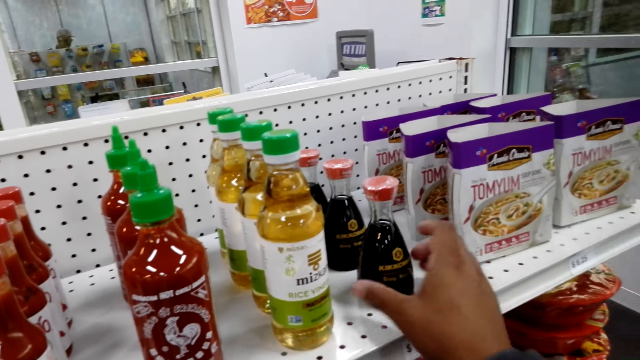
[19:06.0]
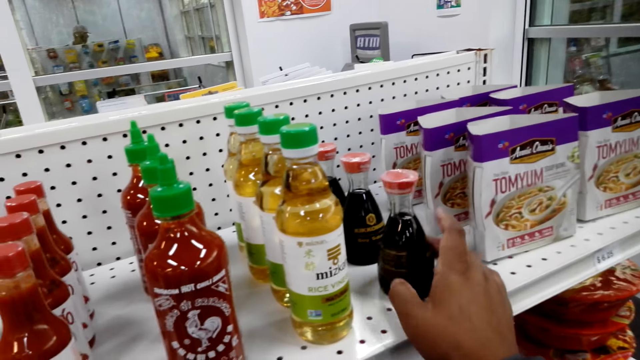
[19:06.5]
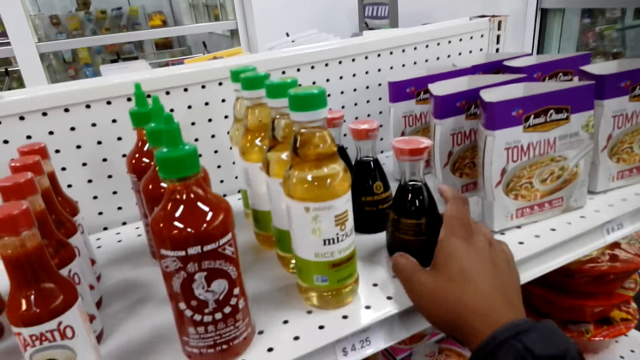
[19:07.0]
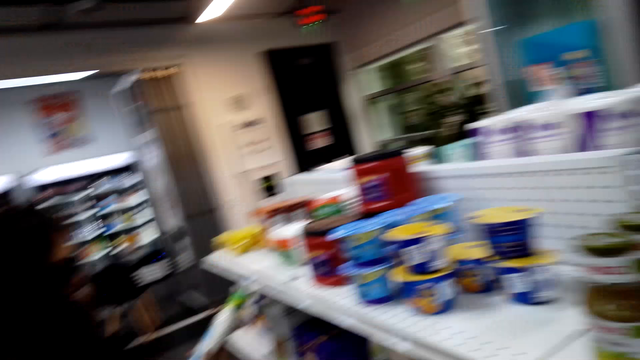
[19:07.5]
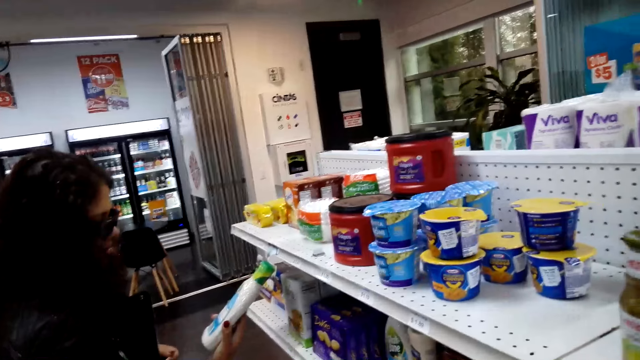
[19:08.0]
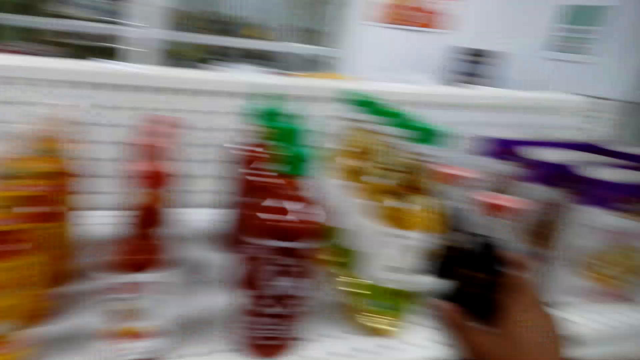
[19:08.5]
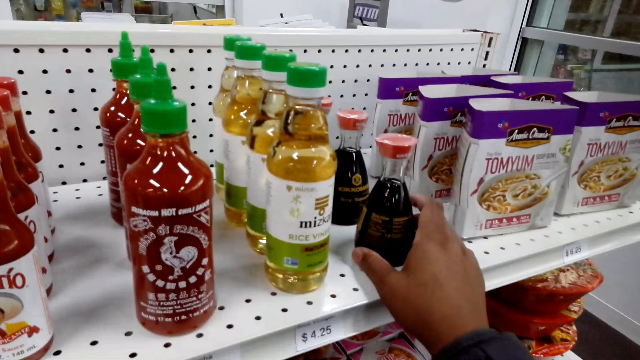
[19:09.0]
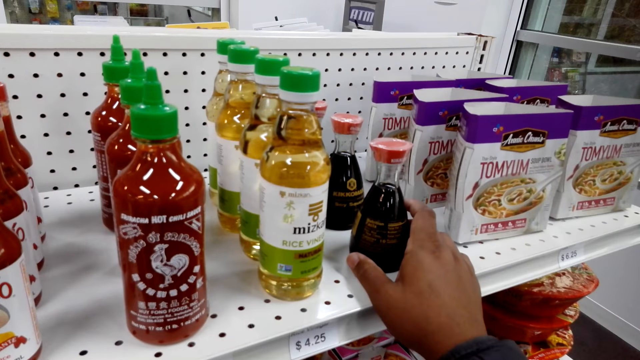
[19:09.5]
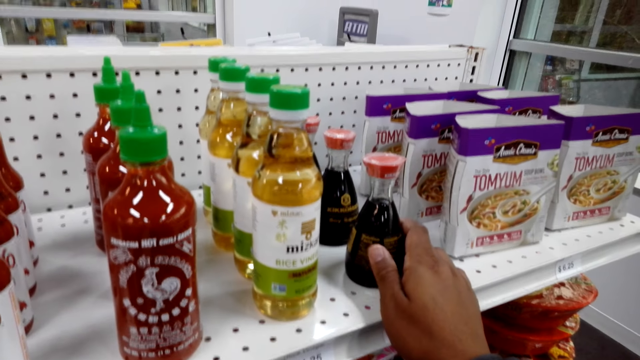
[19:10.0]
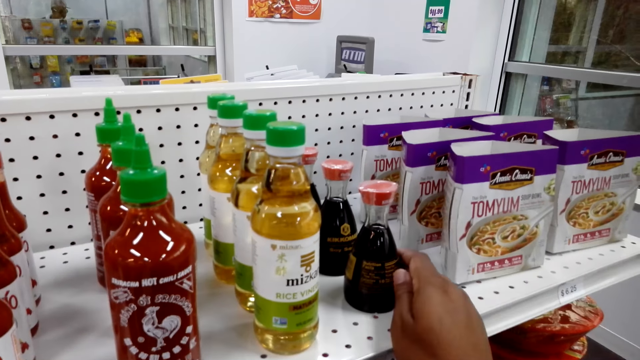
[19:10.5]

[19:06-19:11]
The camera wearer rotates a bottle on the shelf. He touches the bottle on the shelf with his right hand. He looks at a woman.

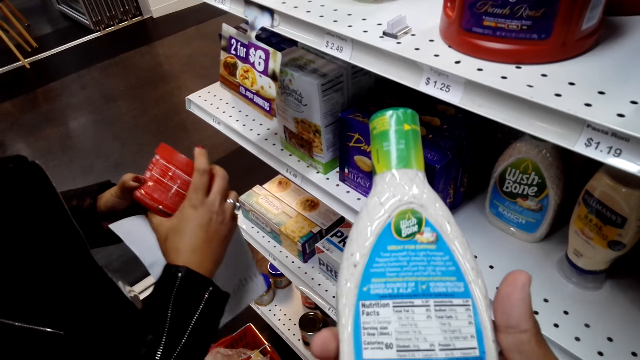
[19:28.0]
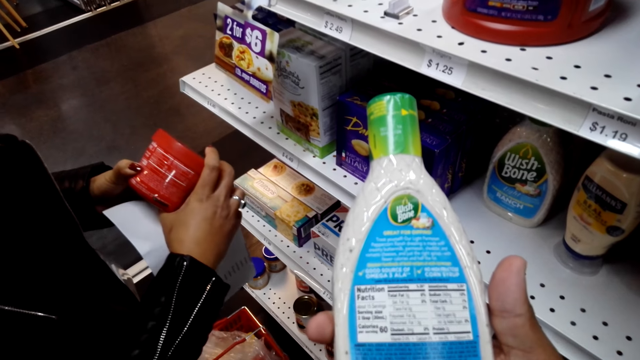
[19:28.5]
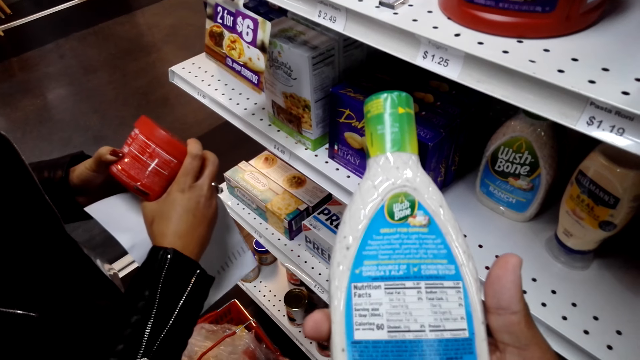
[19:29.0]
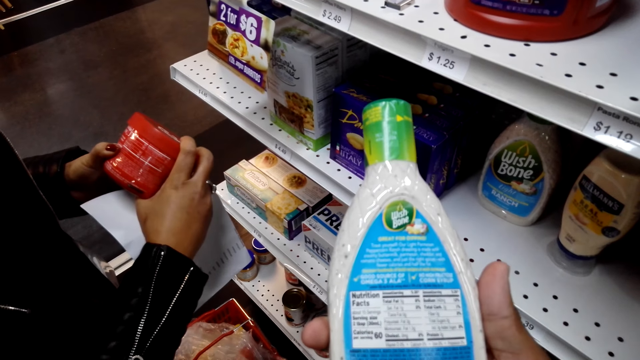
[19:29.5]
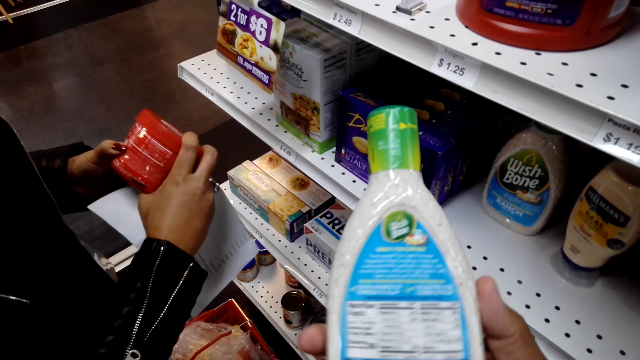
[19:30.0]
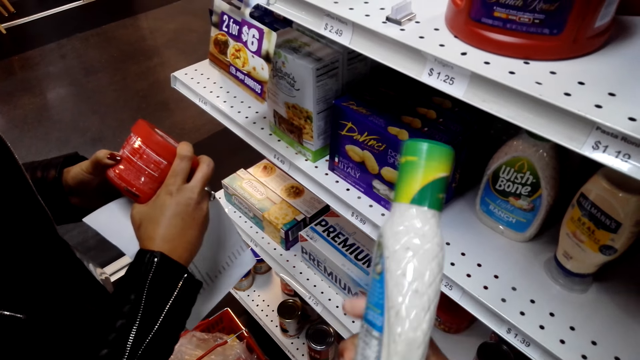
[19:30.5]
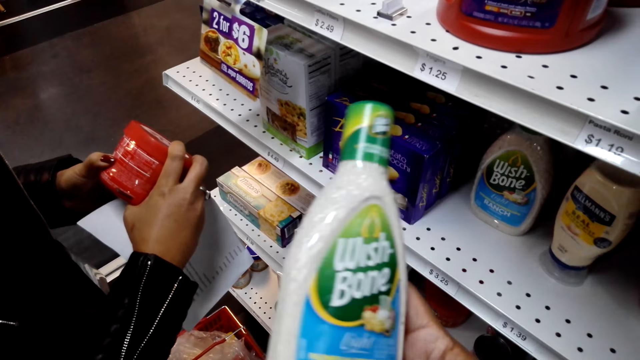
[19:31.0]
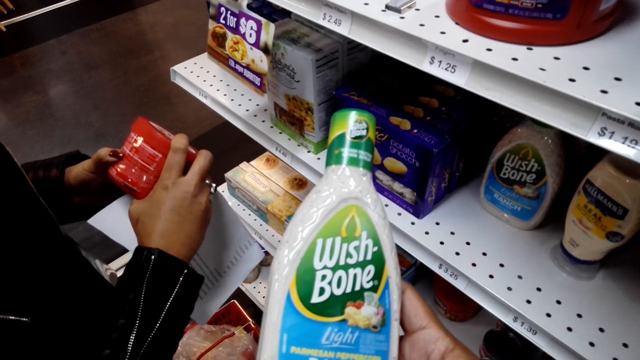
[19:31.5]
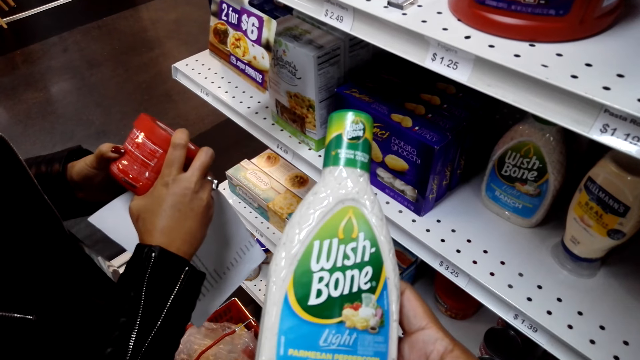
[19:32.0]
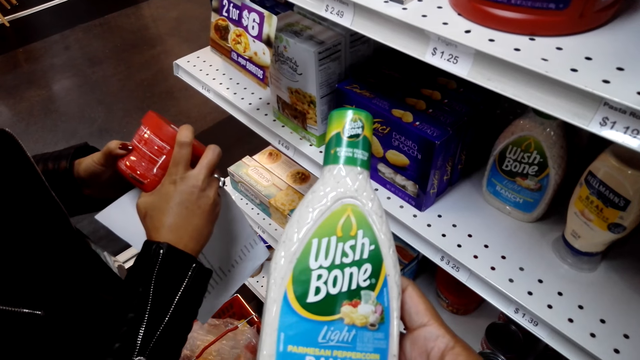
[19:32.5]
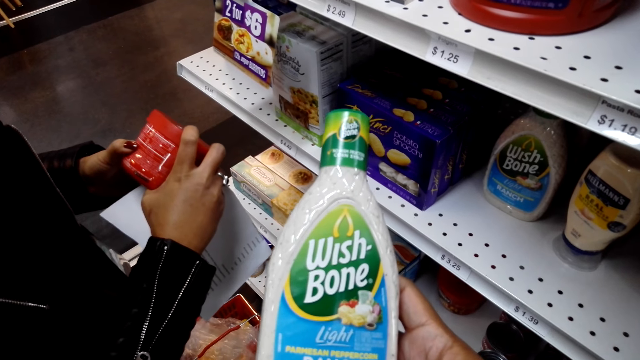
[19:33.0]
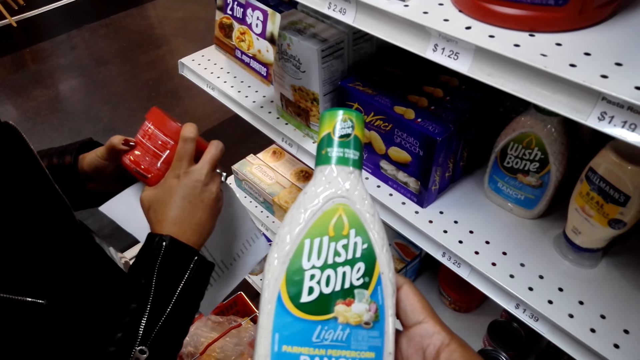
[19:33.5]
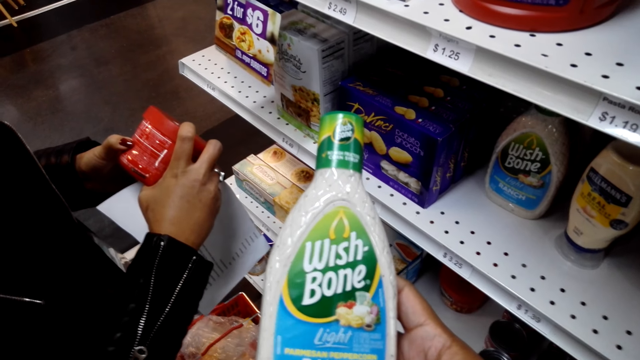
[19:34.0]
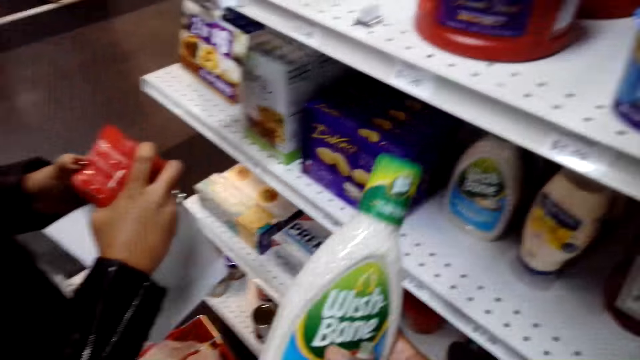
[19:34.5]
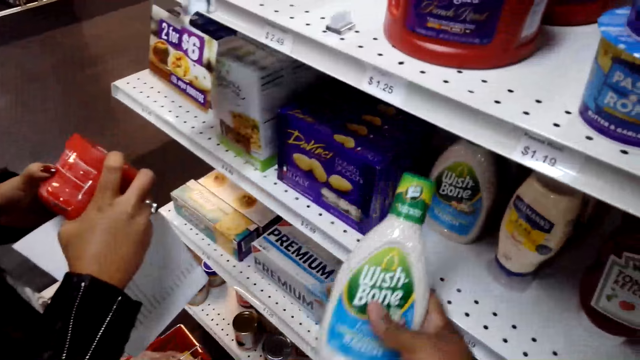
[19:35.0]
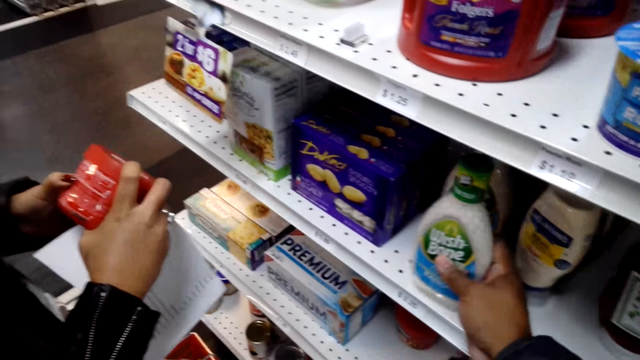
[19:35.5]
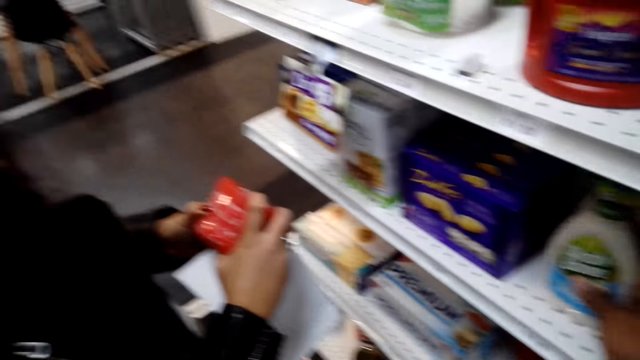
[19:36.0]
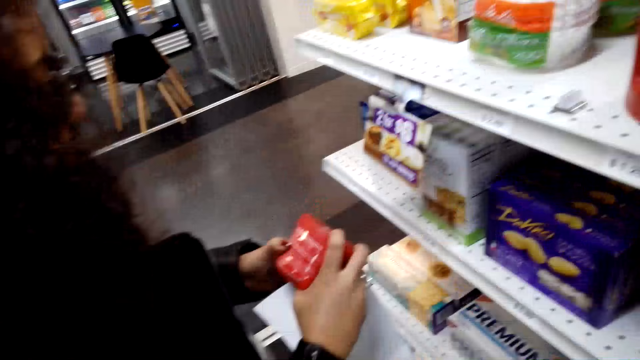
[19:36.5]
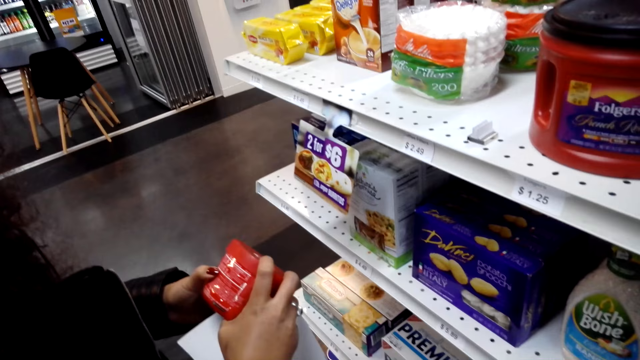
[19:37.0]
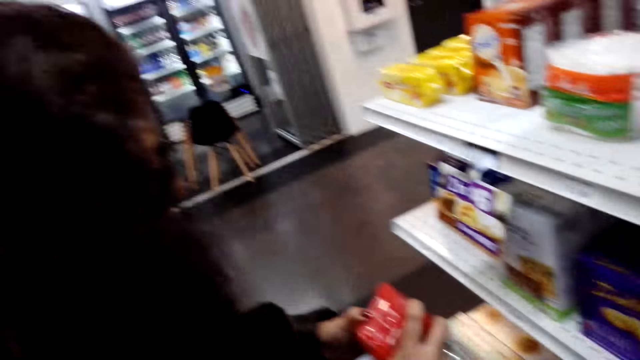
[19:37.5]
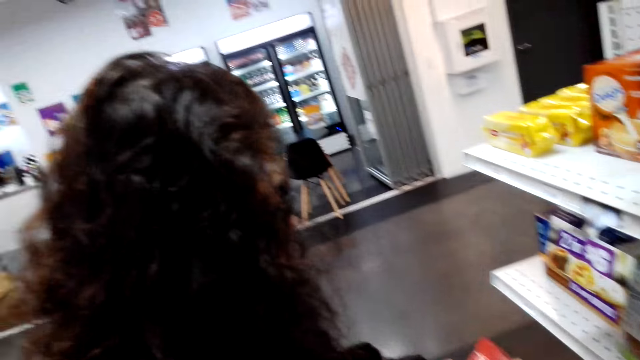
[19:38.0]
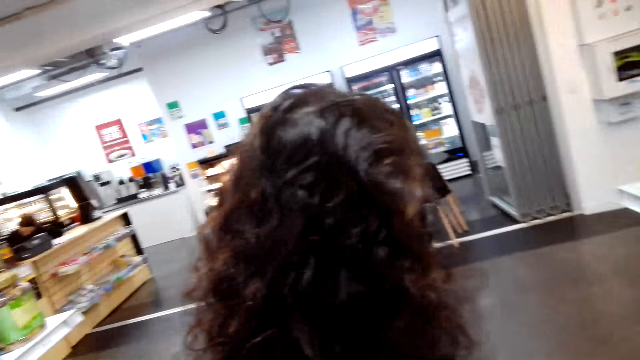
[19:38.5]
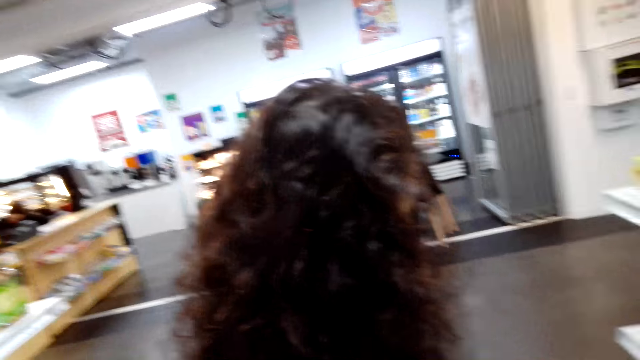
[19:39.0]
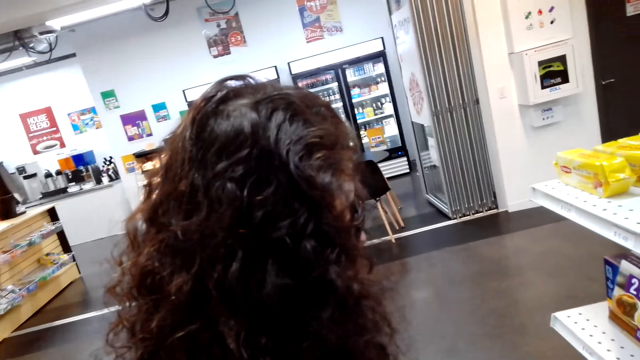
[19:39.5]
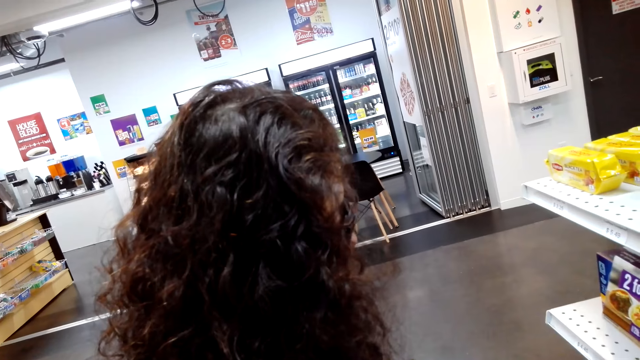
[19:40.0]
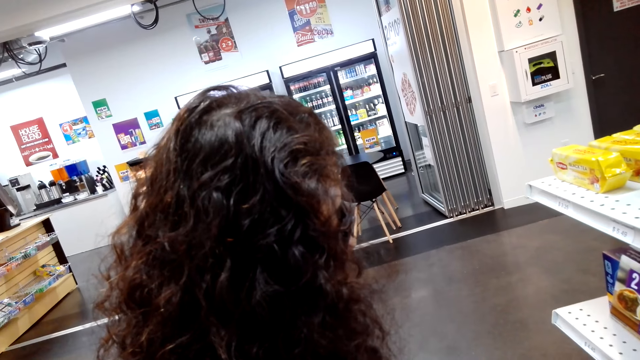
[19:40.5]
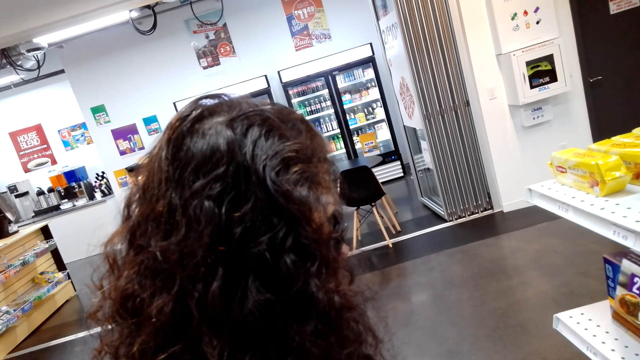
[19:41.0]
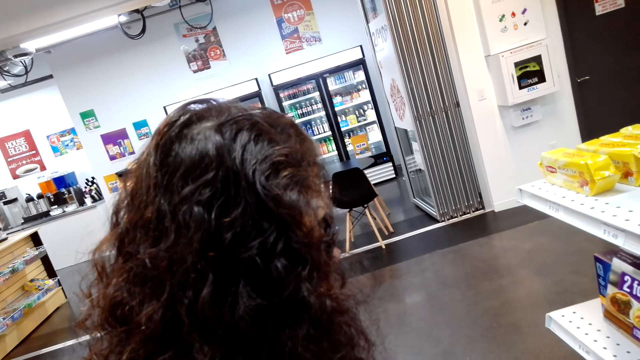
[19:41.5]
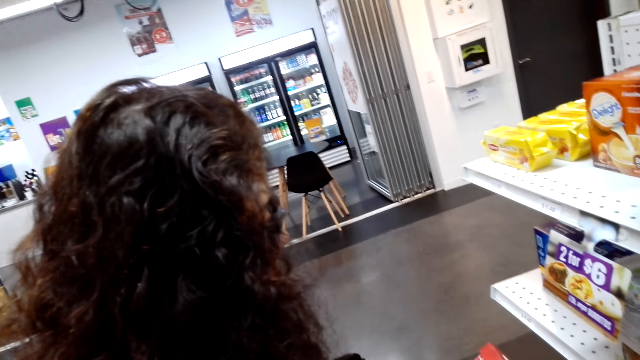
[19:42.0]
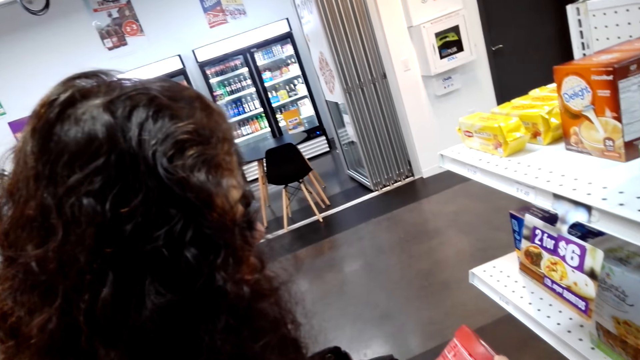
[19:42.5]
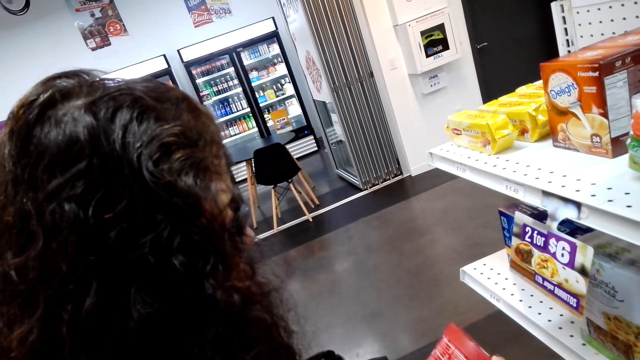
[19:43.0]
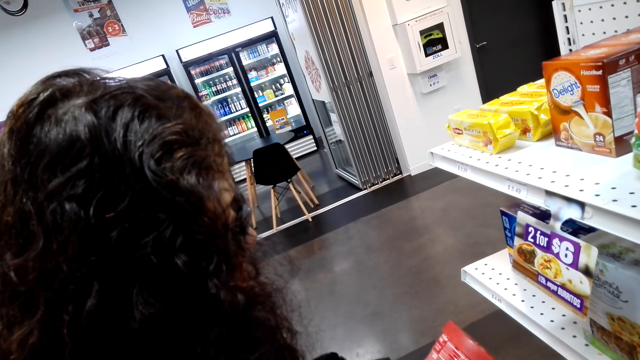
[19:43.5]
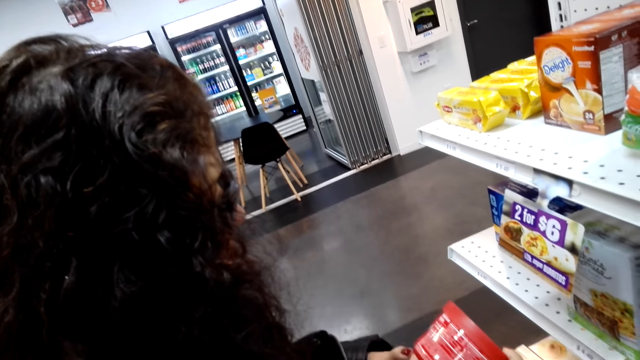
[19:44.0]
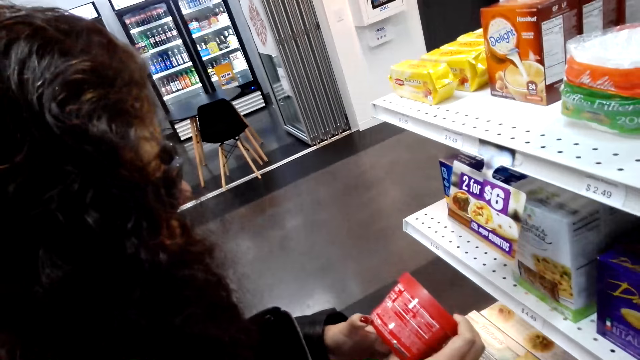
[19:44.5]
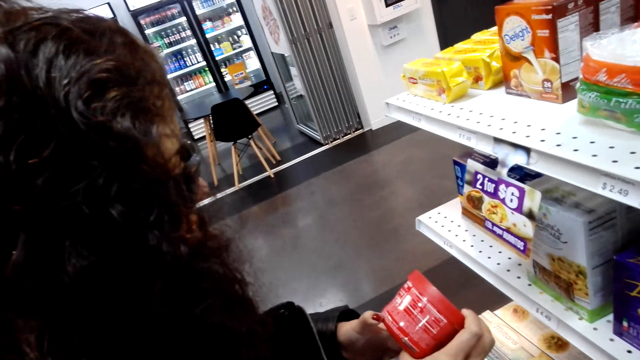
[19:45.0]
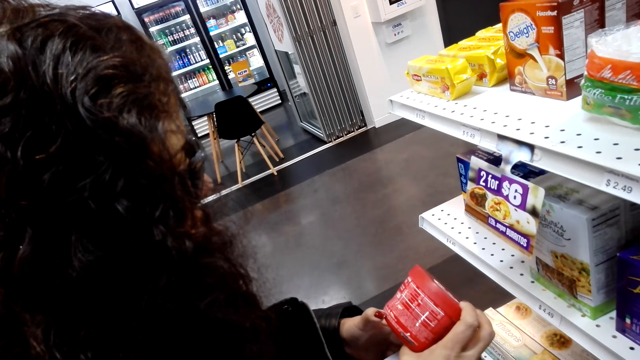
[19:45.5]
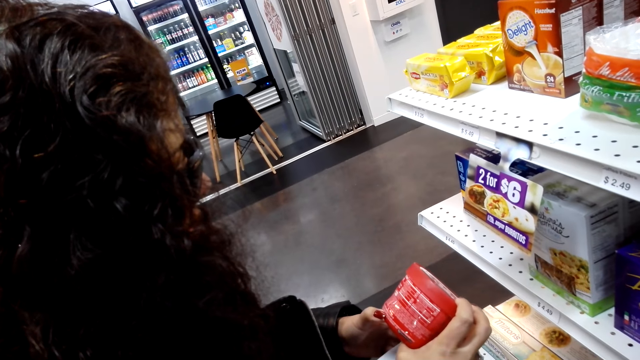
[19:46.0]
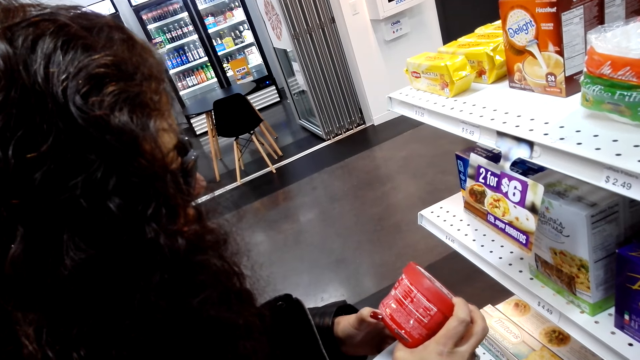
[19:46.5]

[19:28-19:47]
The camera wearer holds the wish bone bottle with his right hand. He turns the wish bottle with his right hand. A woman converses with the camera wearer. The camera wearer puts back the wish bottle in the food display. He looks at the woman. The woman converses with the camera wearer.
